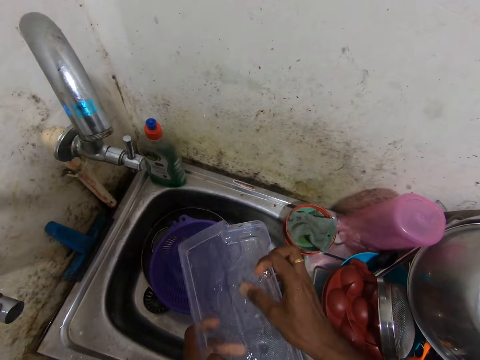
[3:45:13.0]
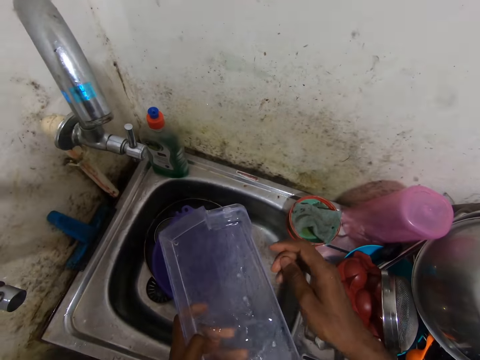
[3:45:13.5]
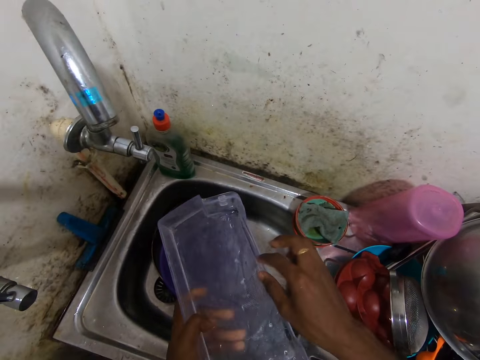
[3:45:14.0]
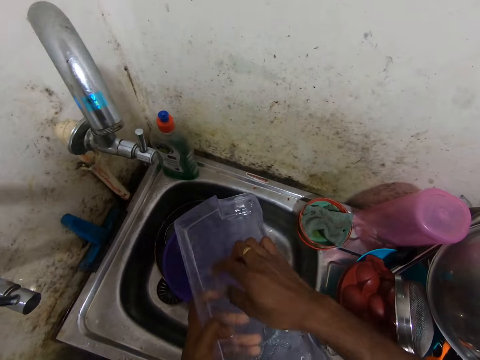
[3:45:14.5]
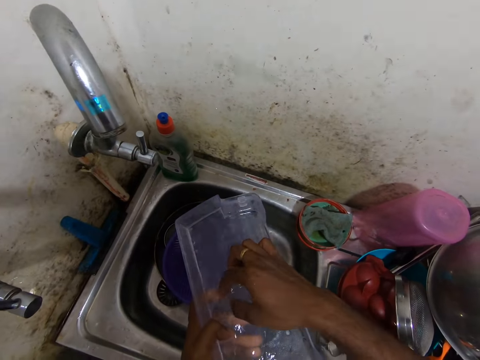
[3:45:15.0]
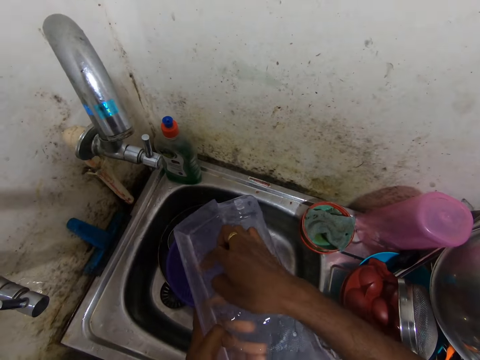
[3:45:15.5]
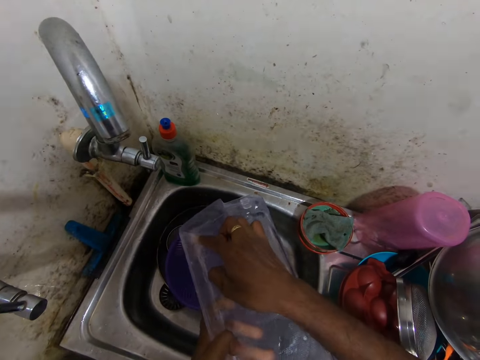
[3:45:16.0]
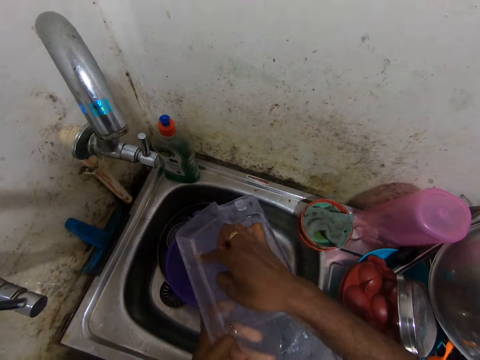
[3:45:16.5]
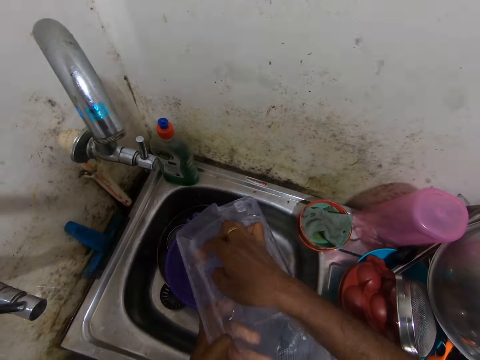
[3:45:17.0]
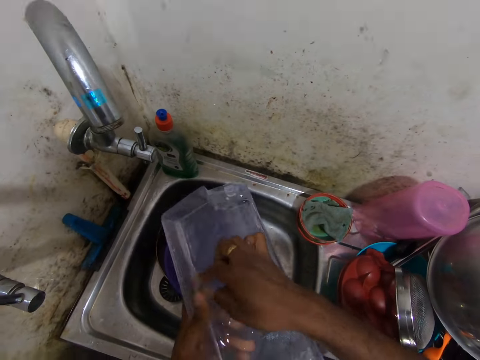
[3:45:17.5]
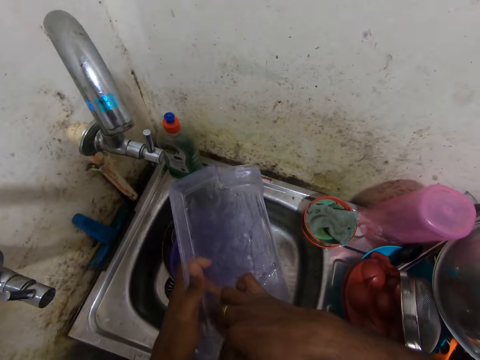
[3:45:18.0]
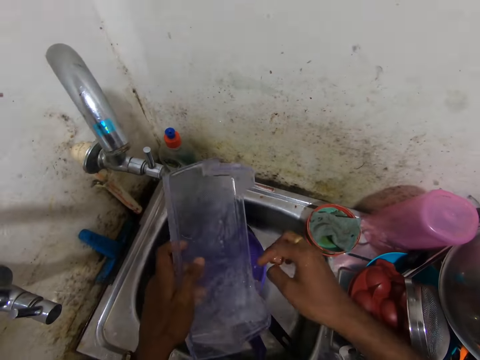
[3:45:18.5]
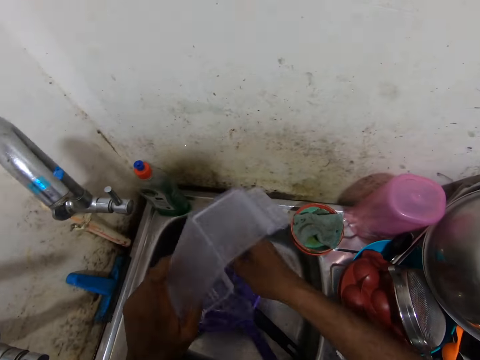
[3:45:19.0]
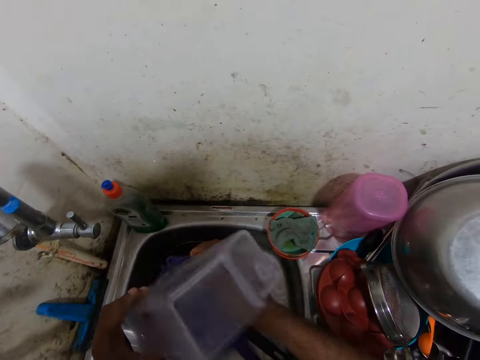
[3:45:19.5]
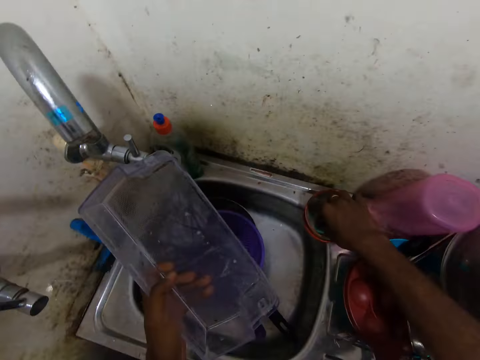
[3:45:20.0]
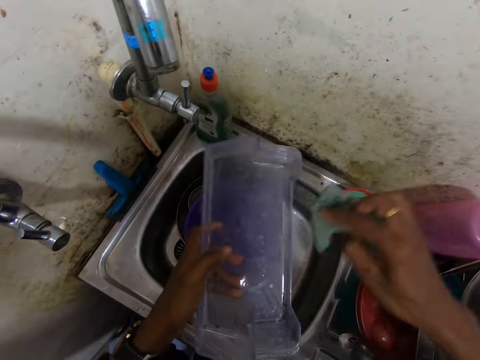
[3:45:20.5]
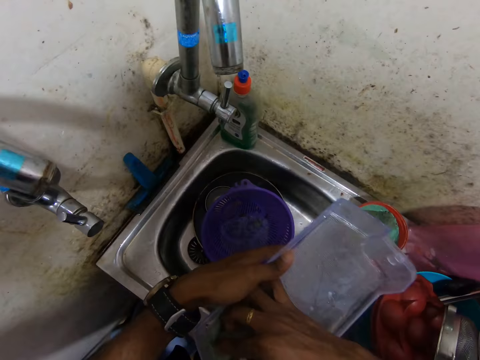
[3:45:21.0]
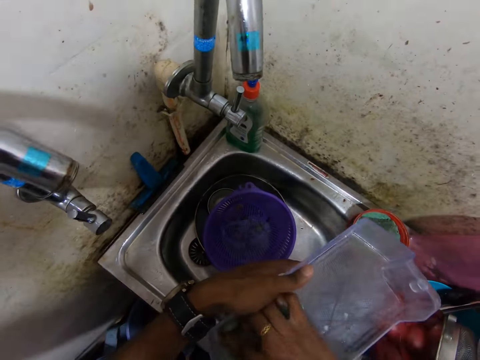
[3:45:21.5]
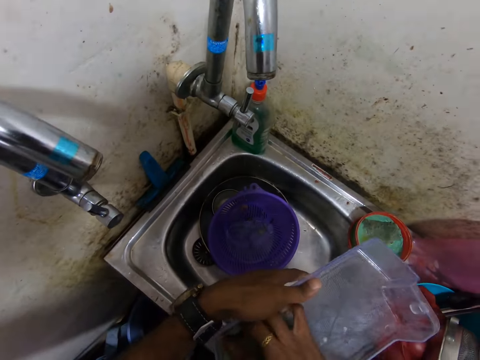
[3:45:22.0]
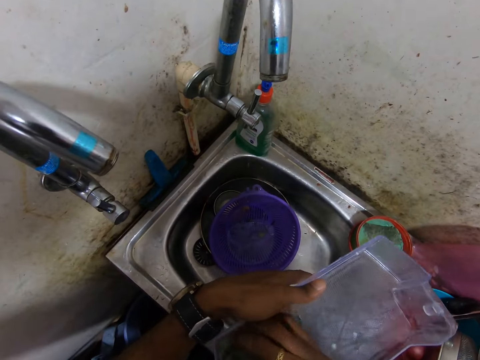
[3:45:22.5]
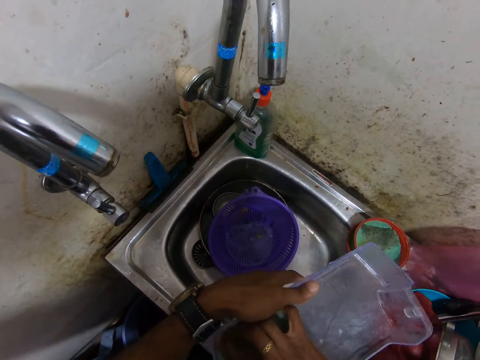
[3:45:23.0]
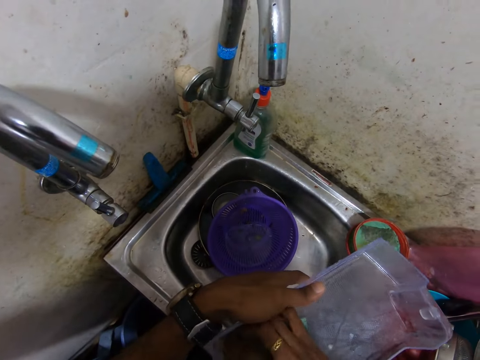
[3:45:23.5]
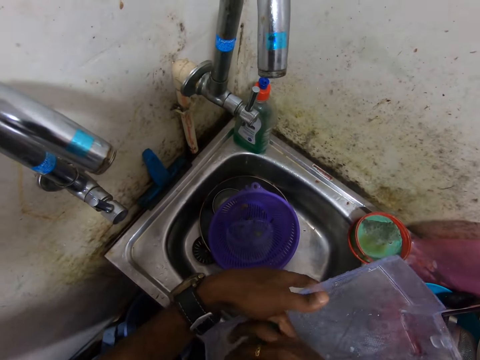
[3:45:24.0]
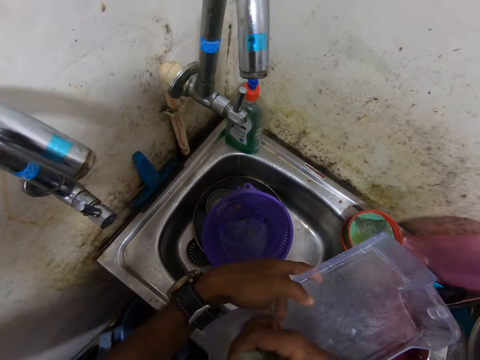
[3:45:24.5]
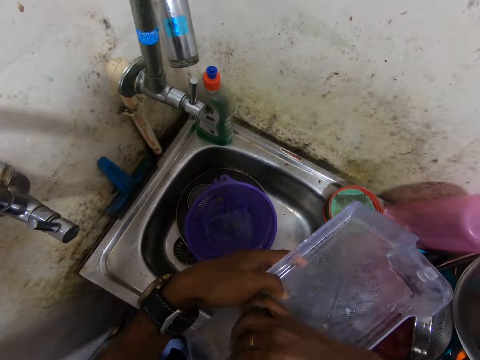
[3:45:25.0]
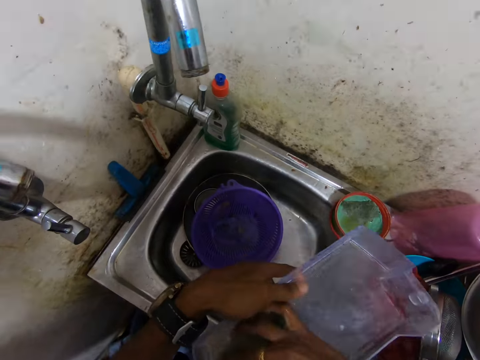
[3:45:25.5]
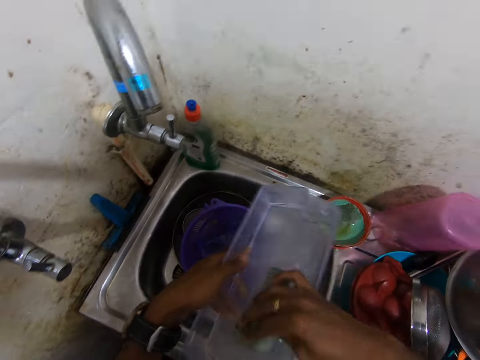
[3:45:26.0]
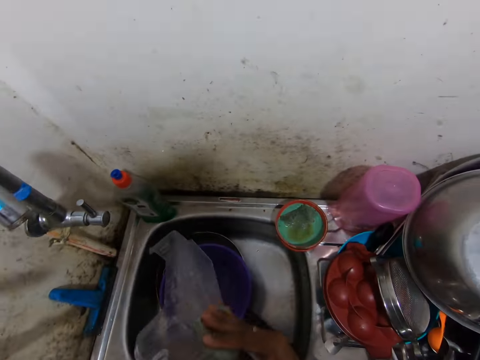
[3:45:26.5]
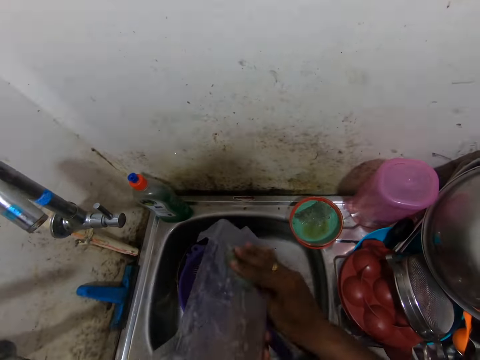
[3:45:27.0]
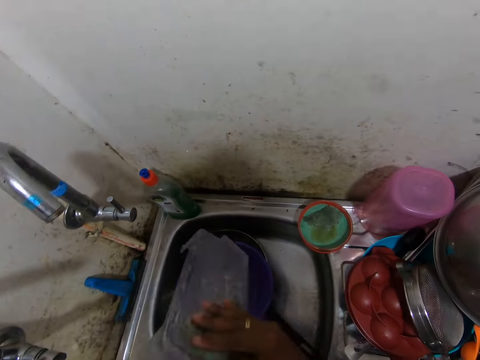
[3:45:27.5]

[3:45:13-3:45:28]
The camera wearer pours water in the sink. She picks up the sponge from the edge of the sink with her right hand. She washes the bowl with the sponge in her right hand.

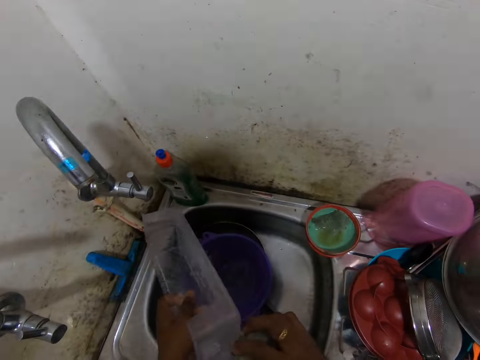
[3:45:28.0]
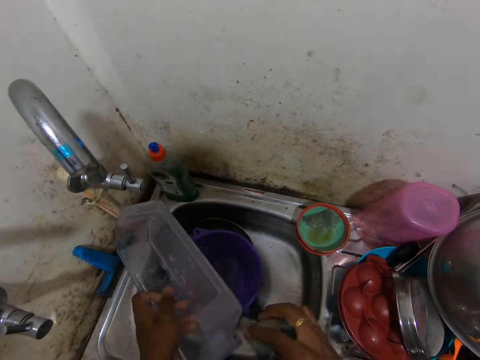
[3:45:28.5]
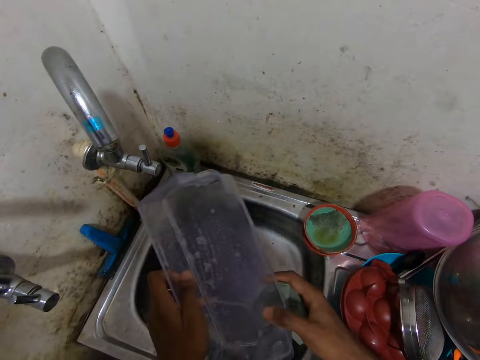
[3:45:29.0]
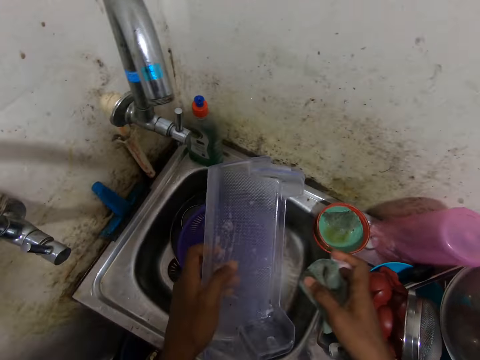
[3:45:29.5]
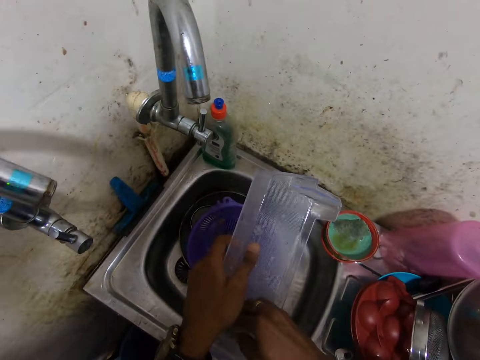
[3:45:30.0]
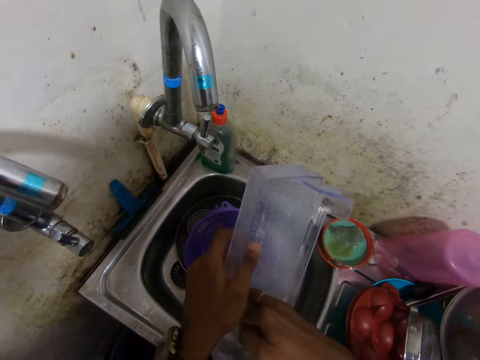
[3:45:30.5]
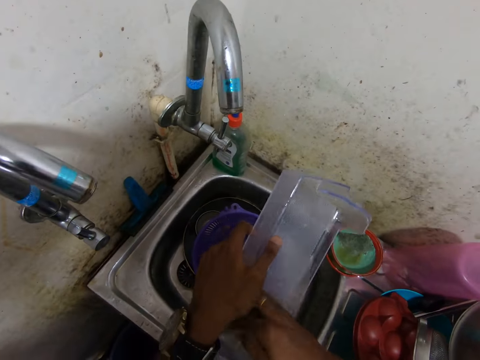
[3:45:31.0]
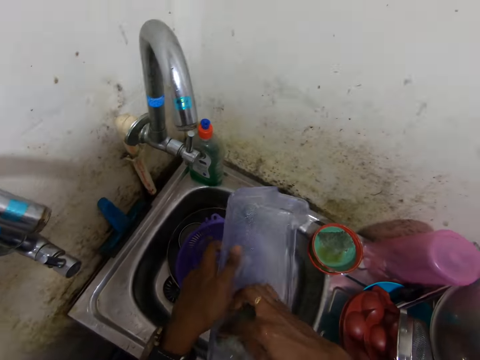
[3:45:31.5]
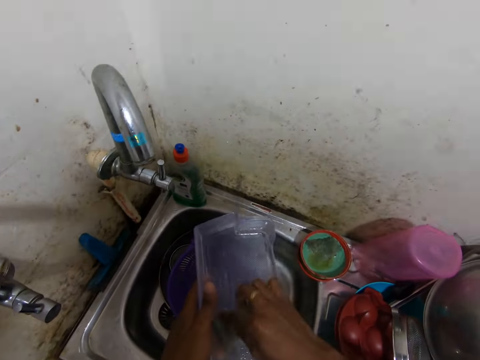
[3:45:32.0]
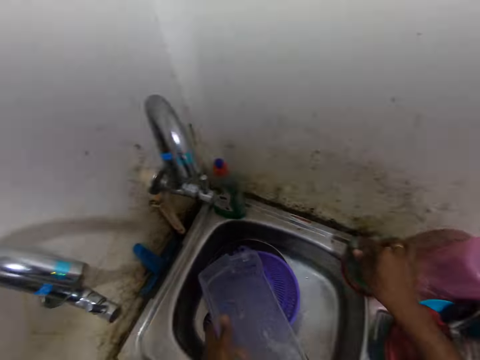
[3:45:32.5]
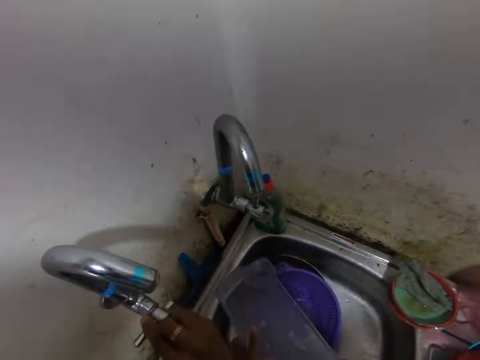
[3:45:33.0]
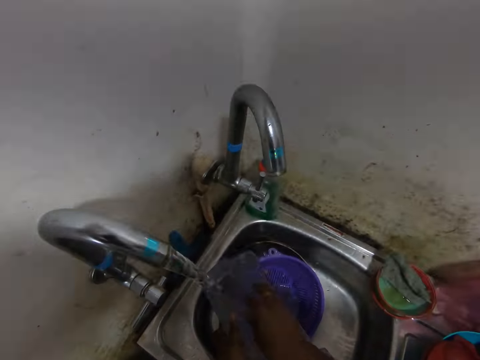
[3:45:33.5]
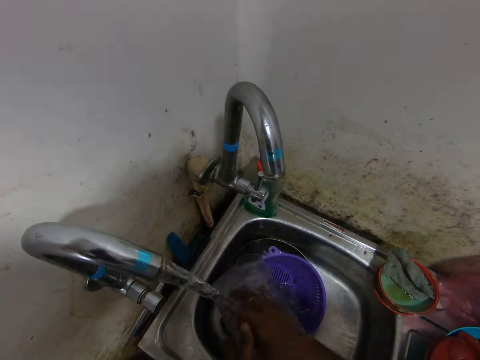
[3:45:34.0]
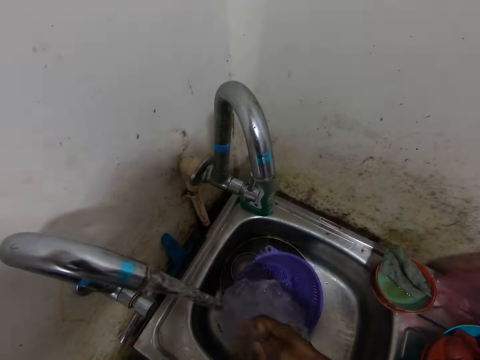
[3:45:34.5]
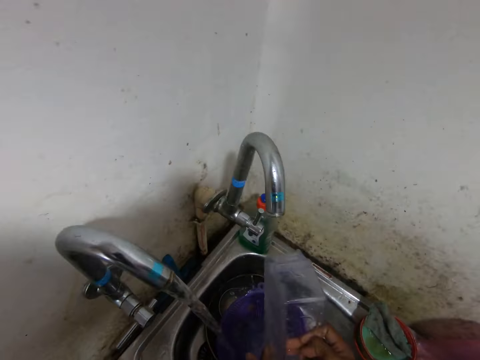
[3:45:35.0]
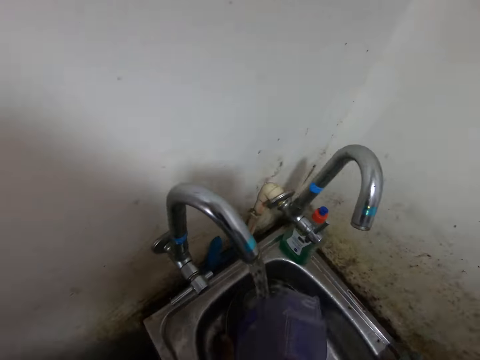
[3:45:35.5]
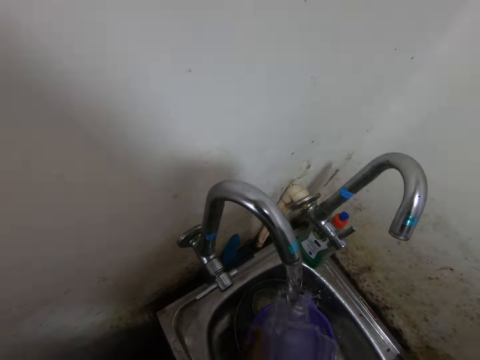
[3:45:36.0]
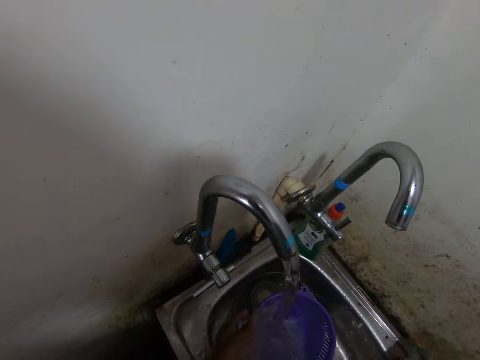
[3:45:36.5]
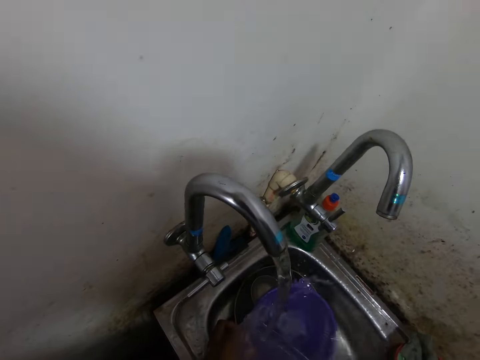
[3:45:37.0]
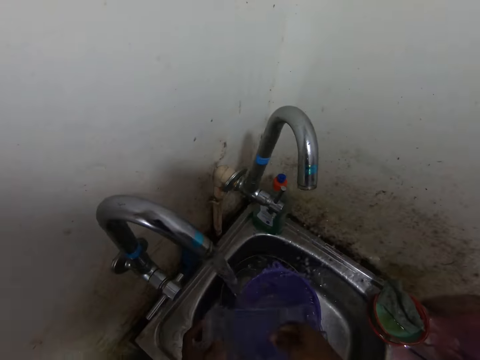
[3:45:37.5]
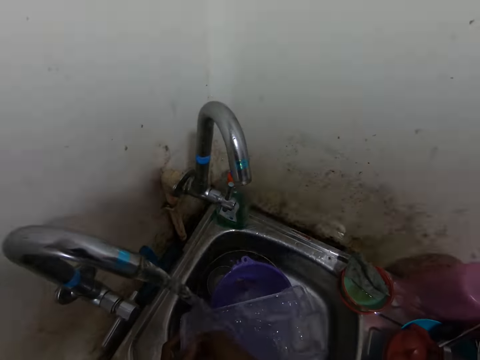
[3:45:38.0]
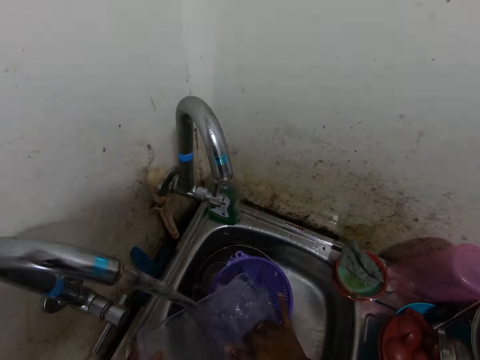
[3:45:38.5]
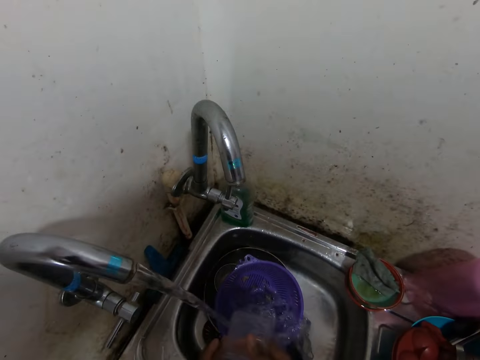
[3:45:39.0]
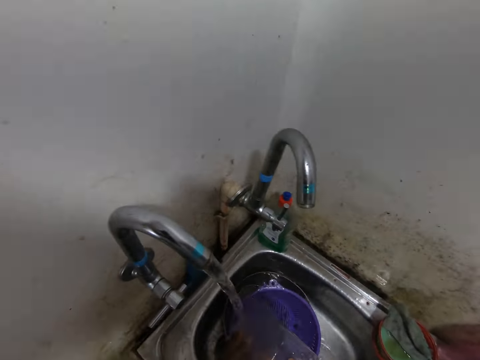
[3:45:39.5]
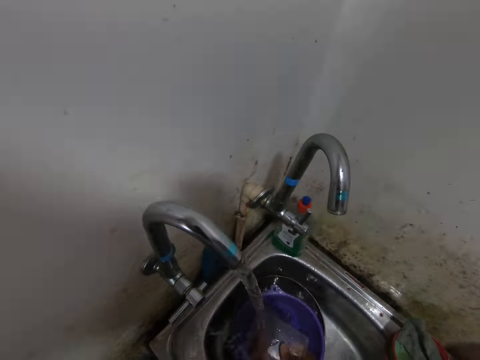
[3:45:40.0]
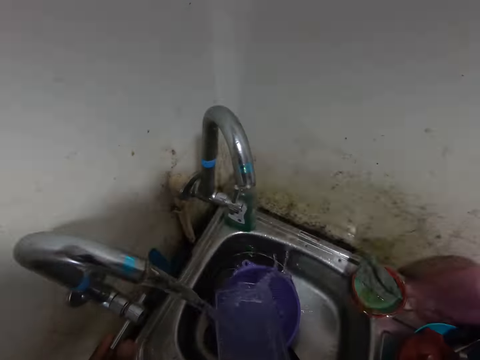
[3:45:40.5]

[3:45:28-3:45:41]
The camera wearer drops the sponge on the edge of the sink with her right hand. She opens the faucet with her right hand. She rinses the bowl in her hands with water from the faucet.
